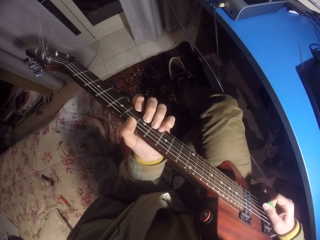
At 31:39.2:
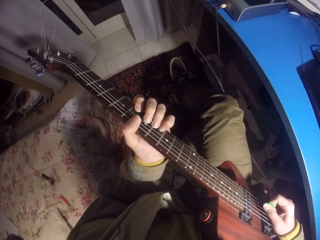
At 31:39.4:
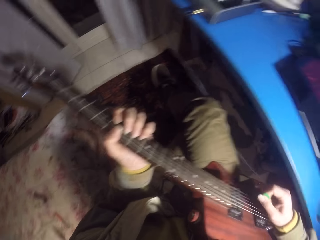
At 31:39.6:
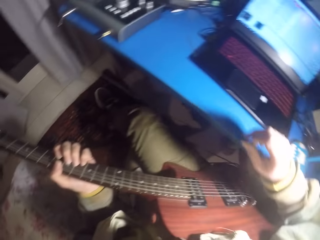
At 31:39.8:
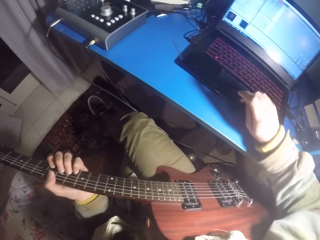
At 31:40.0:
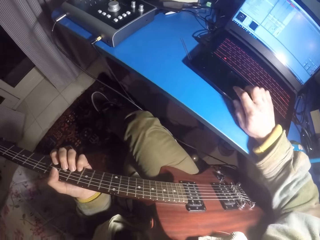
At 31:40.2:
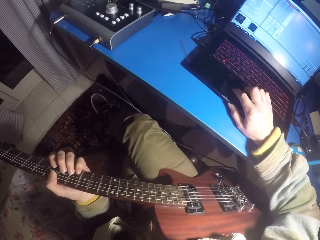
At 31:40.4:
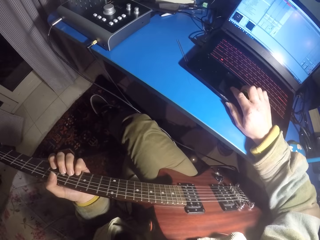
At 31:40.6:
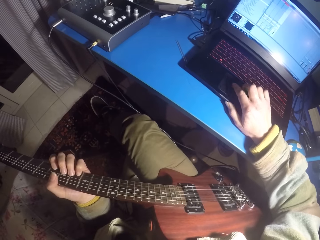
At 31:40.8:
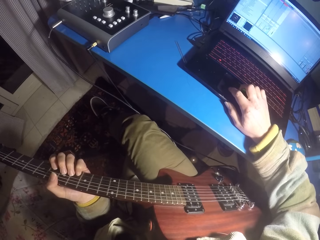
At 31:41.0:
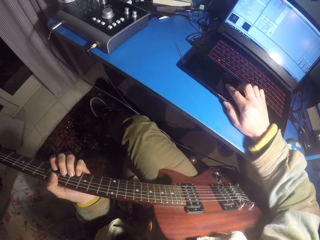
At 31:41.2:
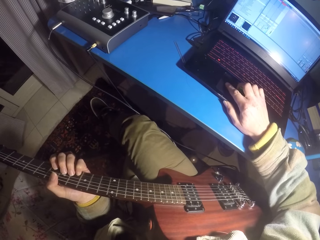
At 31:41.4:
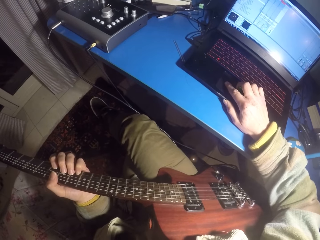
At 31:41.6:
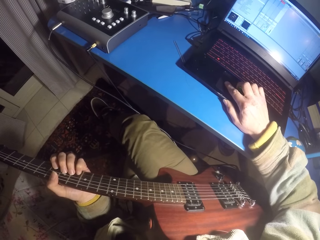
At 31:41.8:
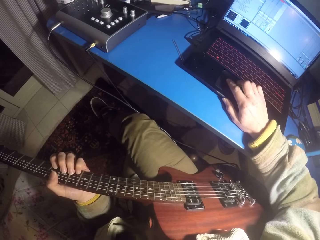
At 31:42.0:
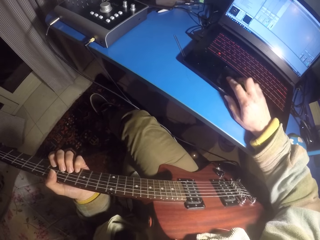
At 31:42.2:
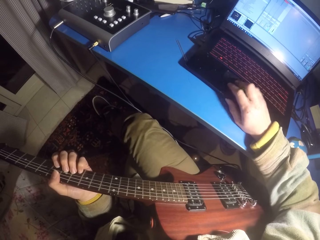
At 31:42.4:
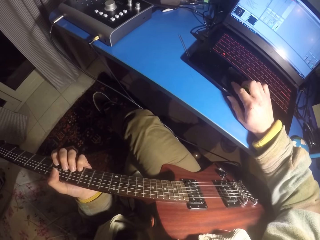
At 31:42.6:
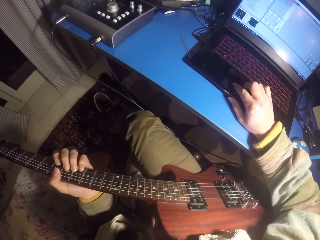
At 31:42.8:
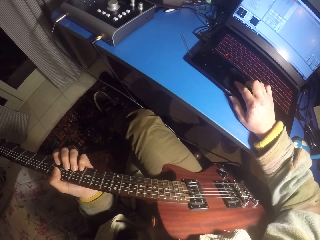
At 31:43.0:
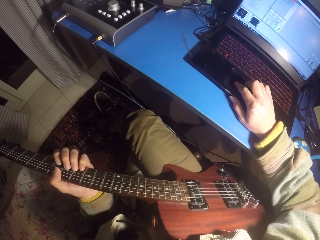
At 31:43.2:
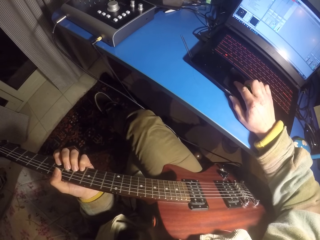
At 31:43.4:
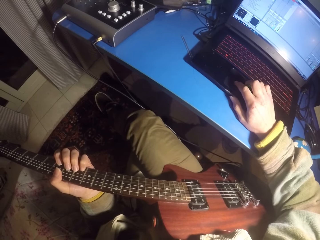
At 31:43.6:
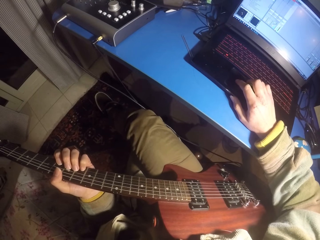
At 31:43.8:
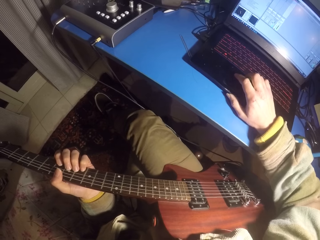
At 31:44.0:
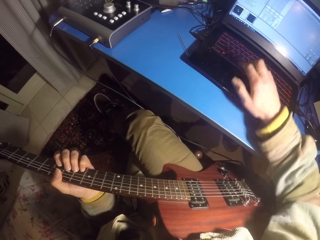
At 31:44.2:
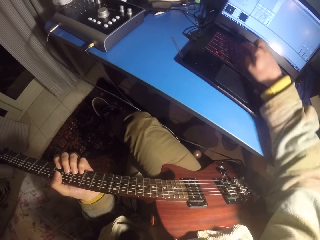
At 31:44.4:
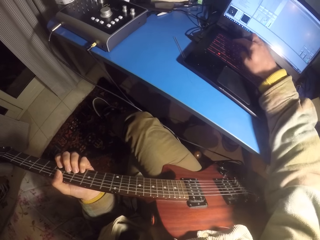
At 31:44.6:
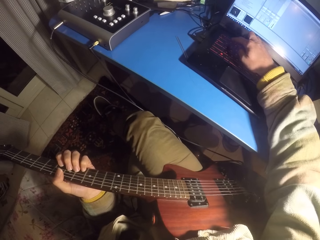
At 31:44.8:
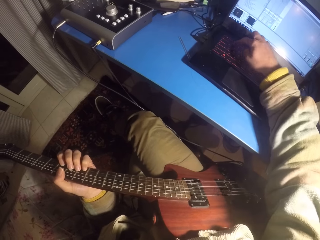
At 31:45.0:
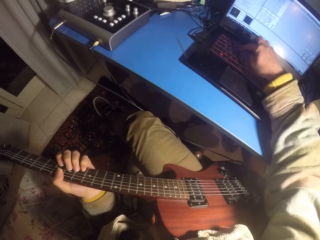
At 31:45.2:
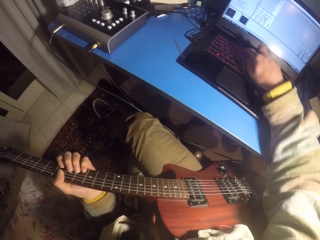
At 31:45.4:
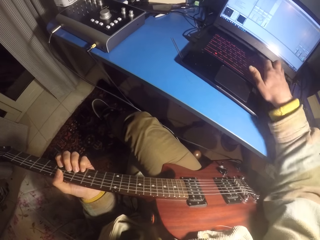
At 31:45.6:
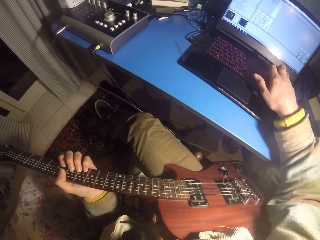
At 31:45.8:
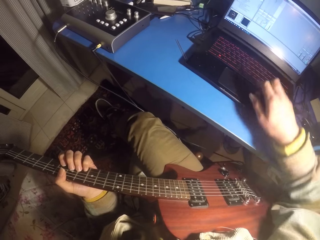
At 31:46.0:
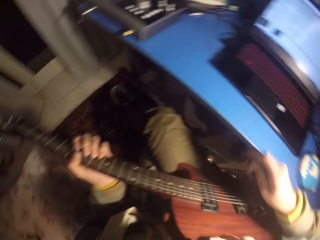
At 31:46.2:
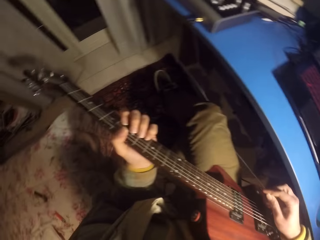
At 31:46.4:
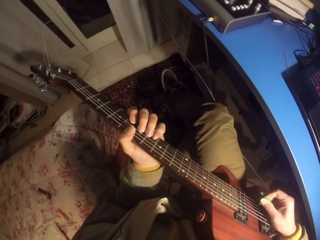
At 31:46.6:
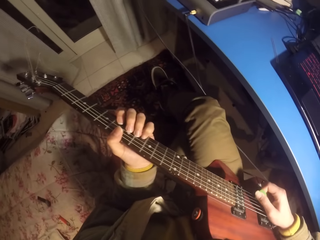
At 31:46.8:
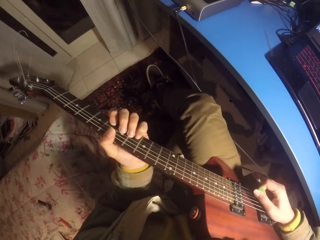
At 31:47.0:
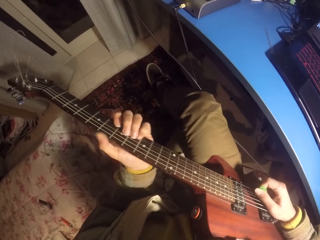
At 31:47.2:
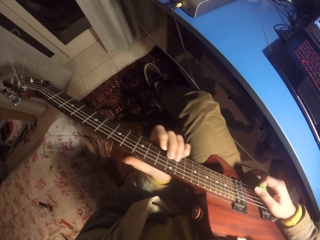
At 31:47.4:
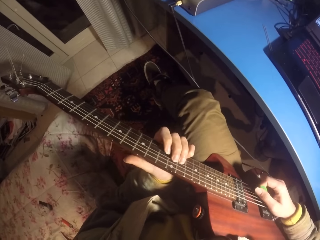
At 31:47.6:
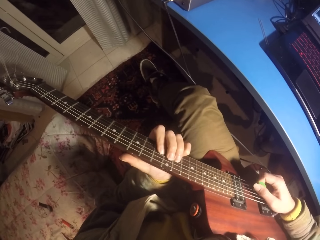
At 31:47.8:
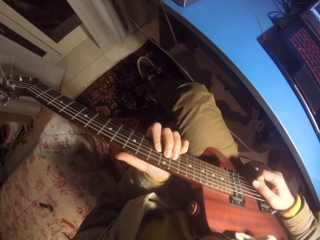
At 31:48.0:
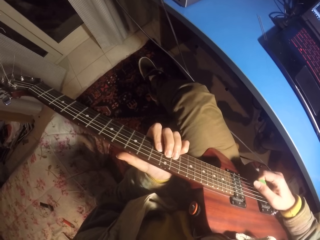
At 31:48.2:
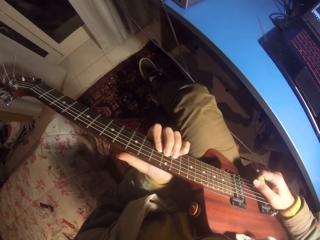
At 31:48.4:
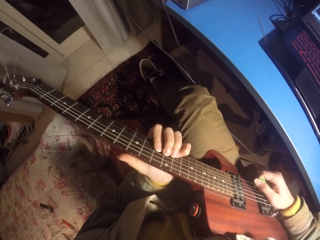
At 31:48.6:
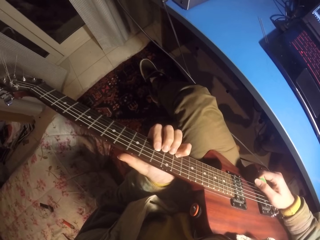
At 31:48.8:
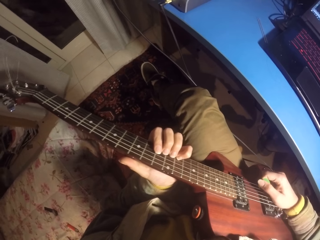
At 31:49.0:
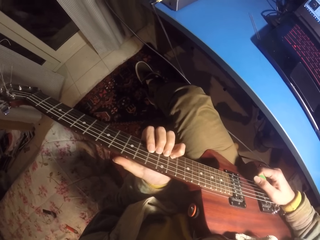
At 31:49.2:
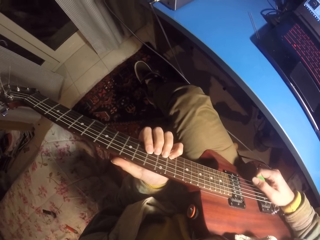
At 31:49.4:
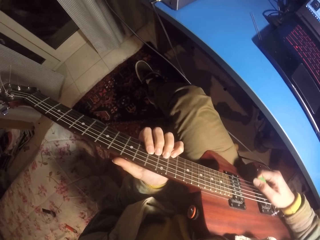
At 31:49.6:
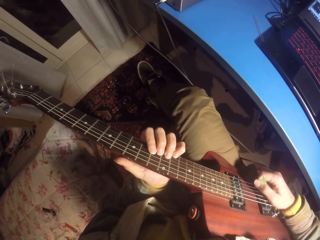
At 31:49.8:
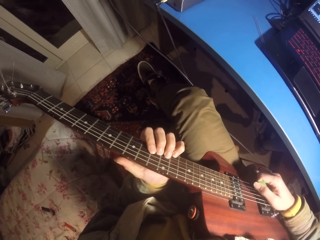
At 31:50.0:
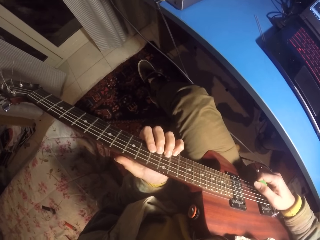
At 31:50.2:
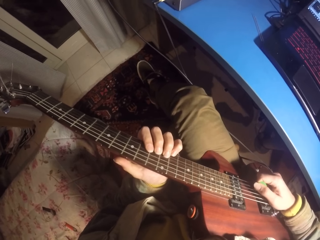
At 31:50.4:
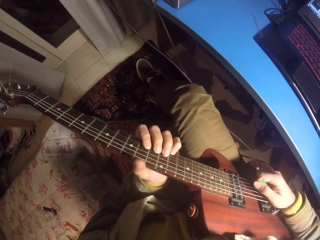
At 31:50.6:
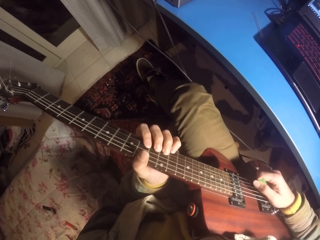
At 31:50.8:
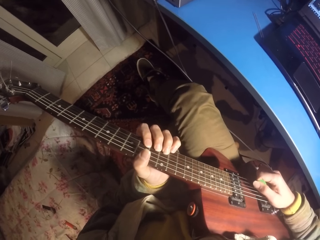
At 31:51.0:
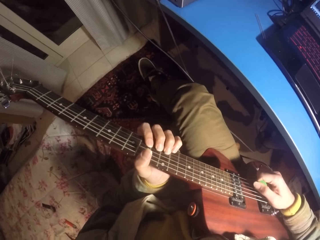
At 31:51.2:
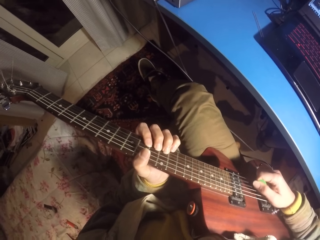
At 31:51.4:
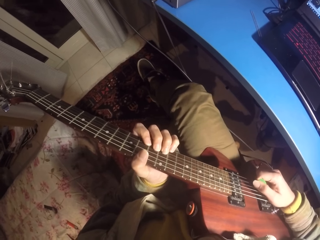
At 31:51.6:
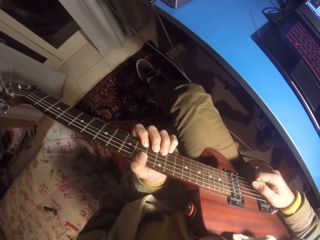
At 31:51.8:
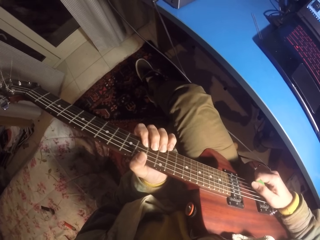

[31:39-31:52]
The camera wearer moves his hand on the laptop. He scrolls the computer mouse. He presses the laptop's button. He types on the keyboard. He plays a guitar.

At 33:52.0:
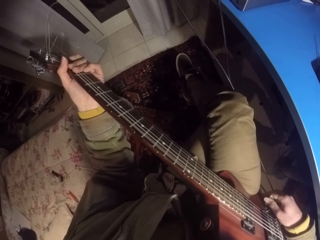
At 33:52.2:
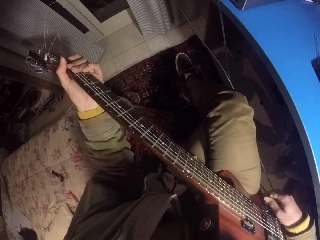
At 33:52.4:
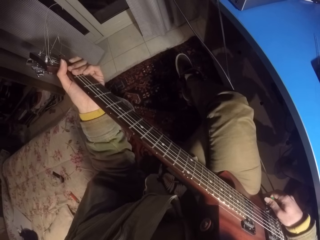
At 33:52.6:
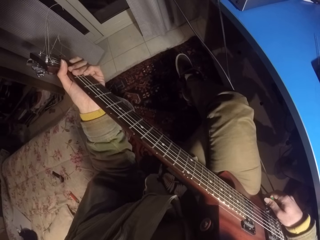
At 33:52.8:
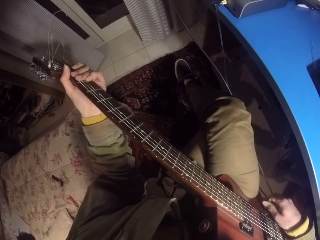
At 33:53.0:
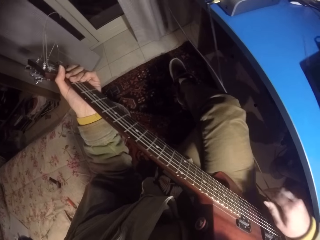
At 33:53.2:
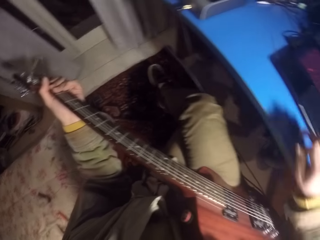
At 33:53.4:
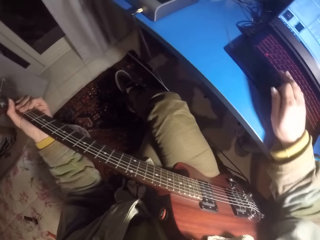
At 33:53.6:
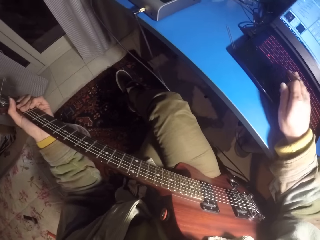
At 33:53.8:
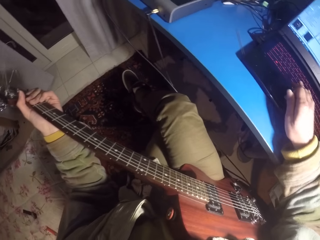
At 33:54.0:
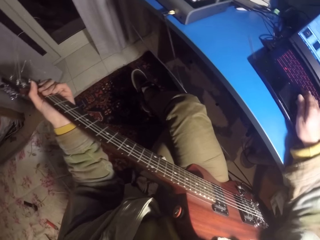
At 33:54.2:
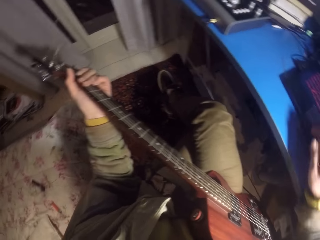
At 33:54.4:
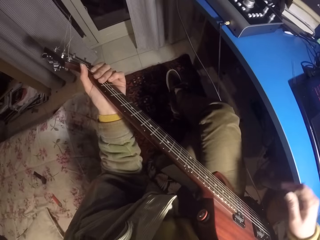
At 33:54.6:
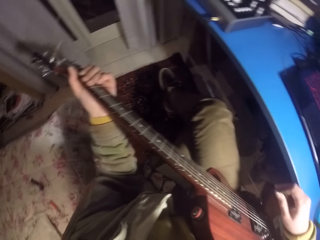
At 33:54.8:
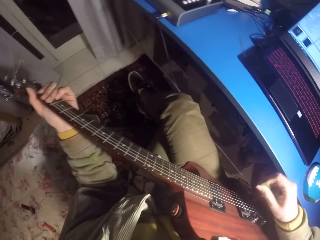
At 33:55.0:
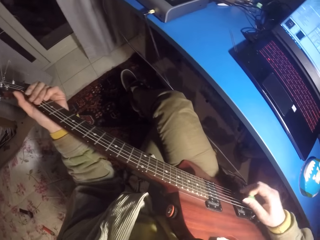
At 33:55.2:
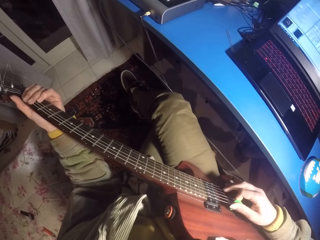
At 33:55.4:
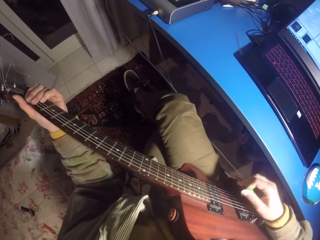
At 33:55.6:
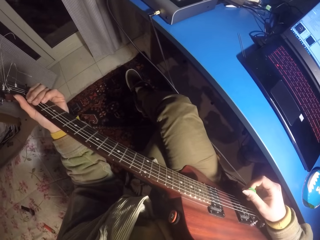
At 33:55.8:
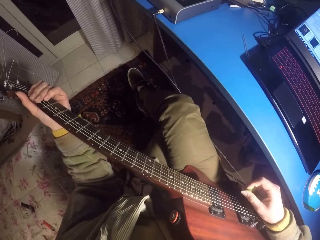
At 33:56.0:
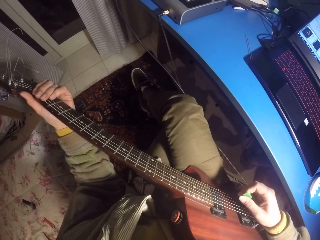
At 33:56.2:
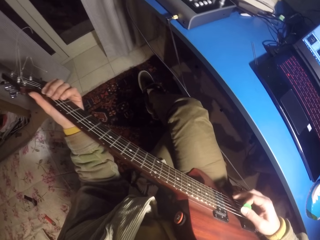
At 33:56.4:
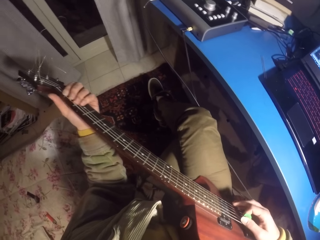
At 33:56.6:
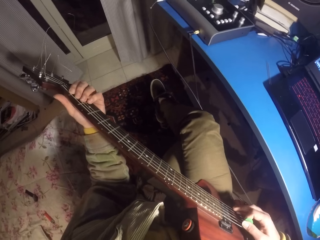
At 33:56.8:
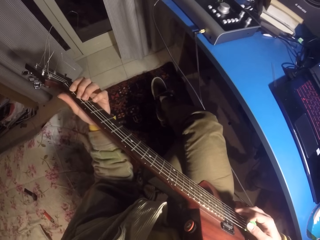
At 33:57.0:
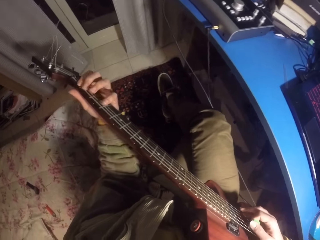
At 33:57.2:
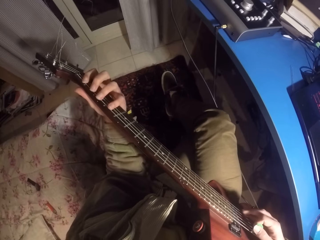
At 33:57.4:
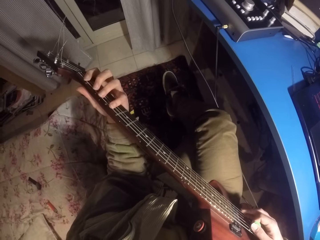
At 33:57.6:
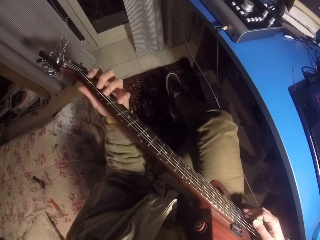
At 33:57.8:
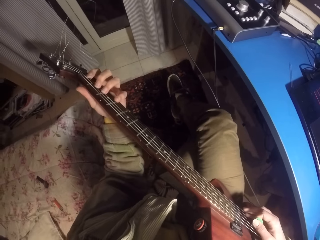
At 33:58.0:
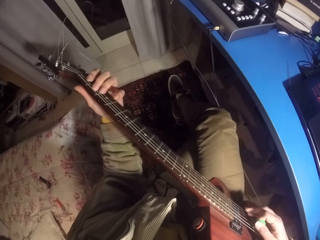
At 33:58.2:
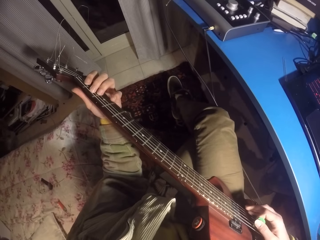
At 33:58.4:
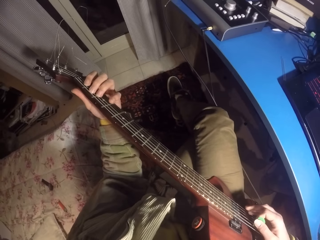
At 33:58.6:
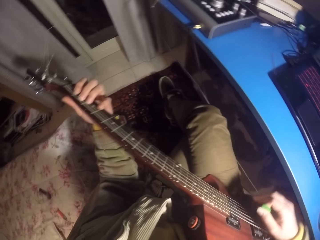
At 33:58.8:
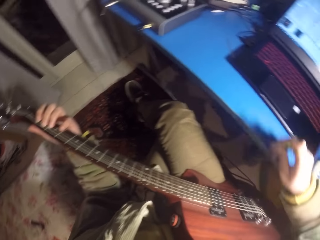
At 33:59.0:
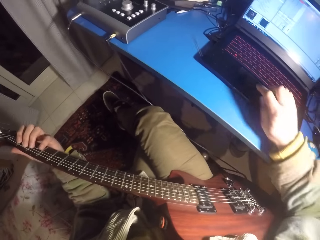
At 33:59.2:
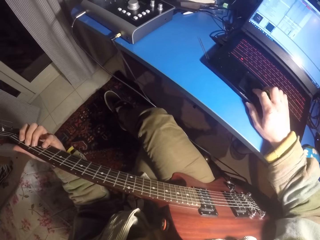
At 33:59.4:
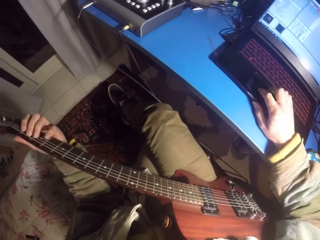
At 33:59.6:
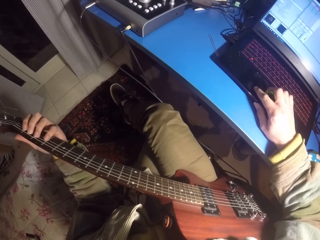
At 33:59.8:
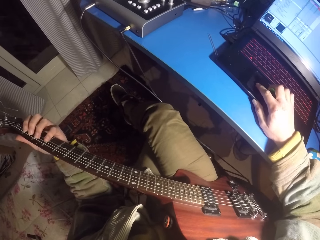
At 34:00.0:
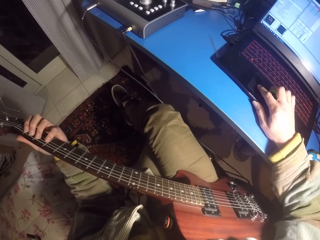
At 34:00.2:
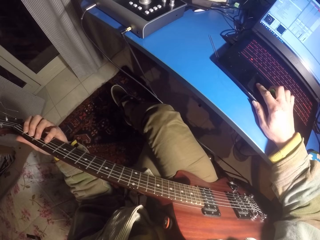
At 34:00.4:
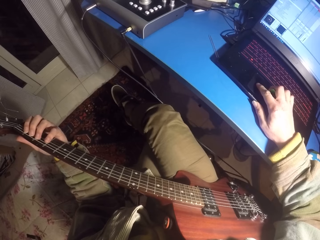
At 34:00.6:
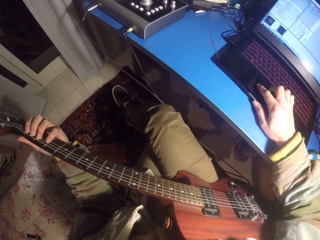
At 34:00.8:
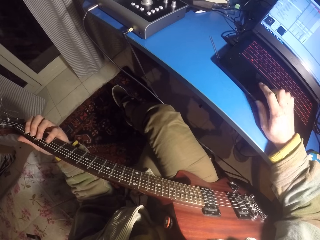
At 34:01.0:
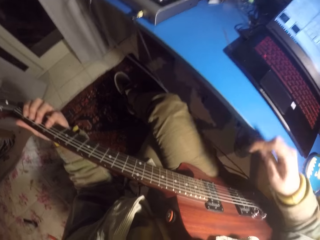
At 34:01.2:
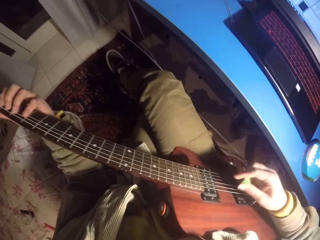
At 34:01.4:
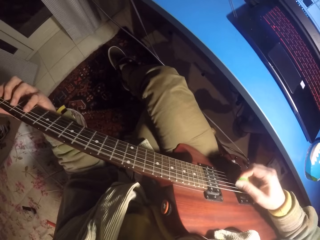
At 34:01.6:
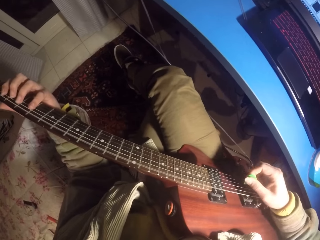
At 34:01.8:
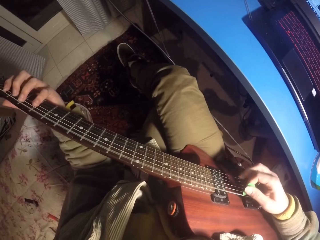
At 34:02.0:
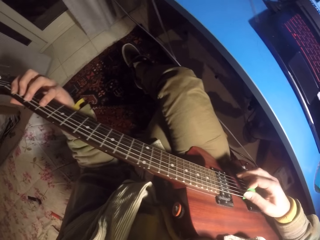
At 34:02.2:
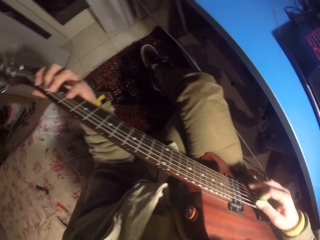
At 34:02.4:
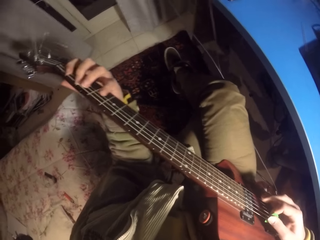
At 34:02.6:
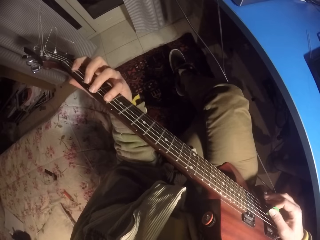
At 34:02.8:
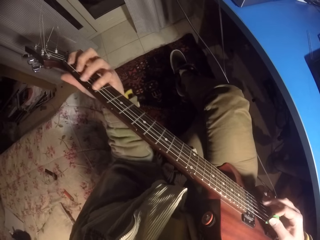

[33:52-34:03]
The camera wearer presses the laptop. They play a guitar. They press the laptop. They operate the laptop. They play the guitar.
